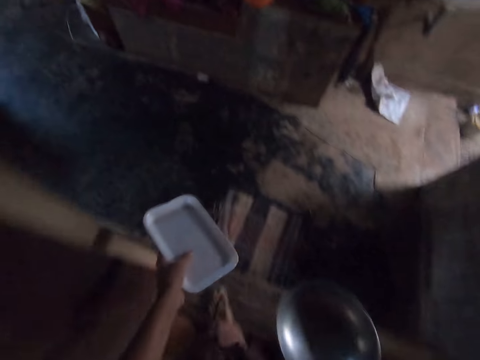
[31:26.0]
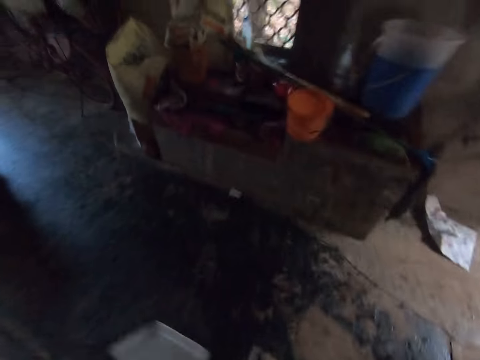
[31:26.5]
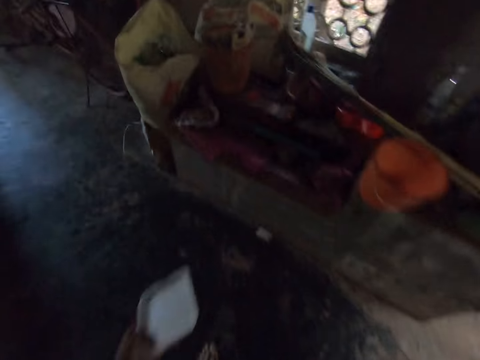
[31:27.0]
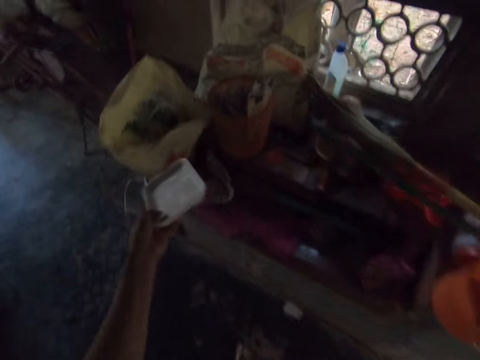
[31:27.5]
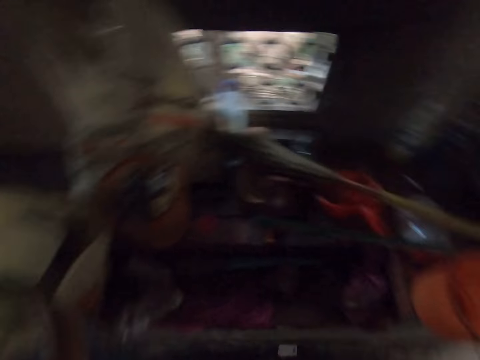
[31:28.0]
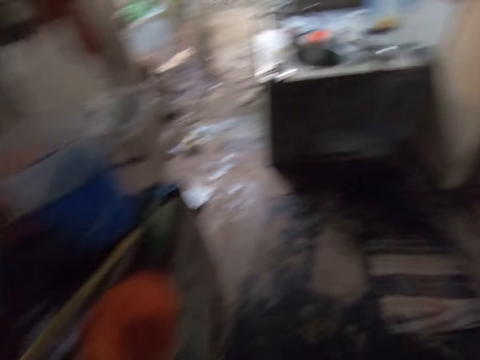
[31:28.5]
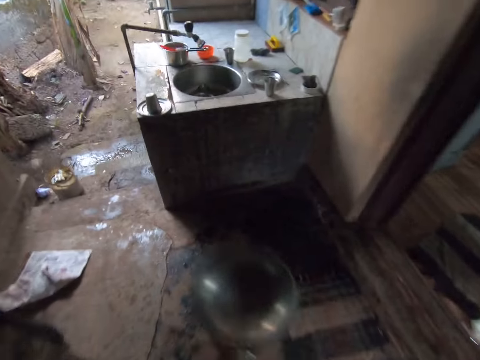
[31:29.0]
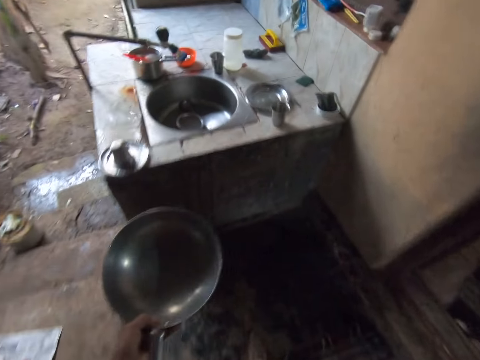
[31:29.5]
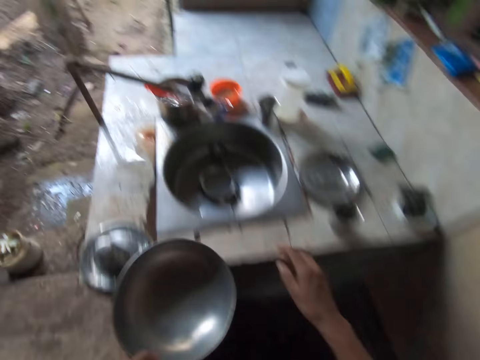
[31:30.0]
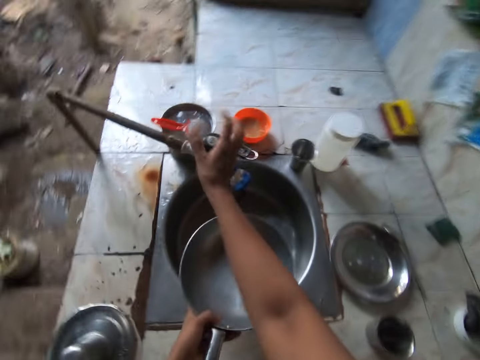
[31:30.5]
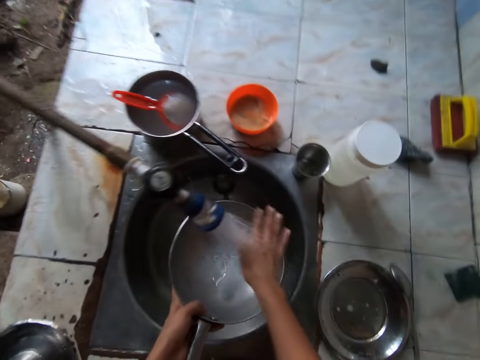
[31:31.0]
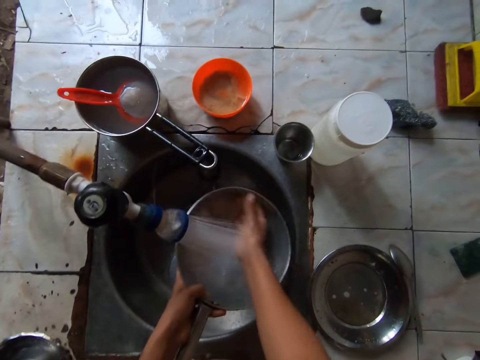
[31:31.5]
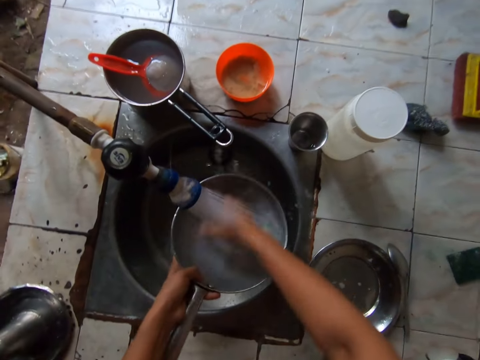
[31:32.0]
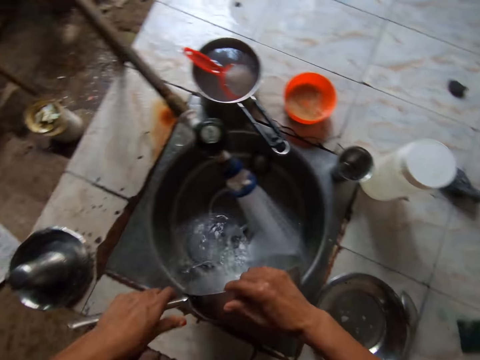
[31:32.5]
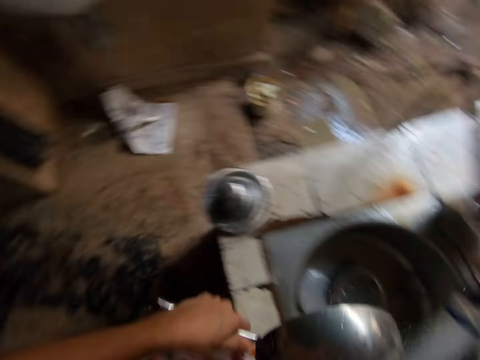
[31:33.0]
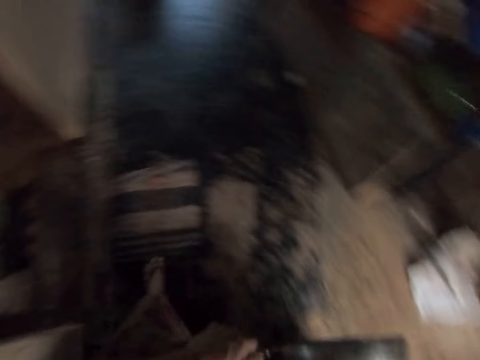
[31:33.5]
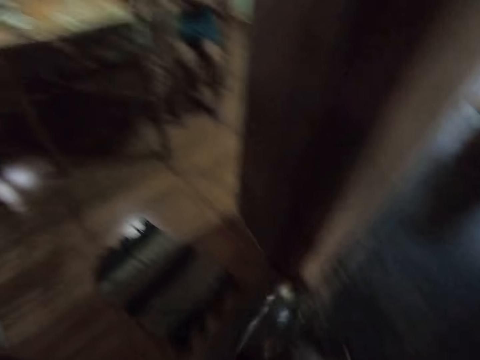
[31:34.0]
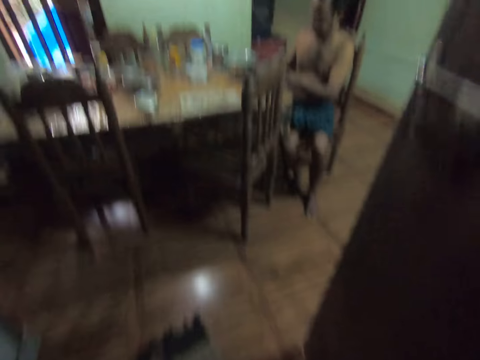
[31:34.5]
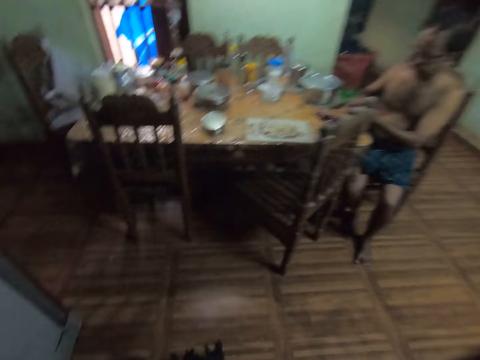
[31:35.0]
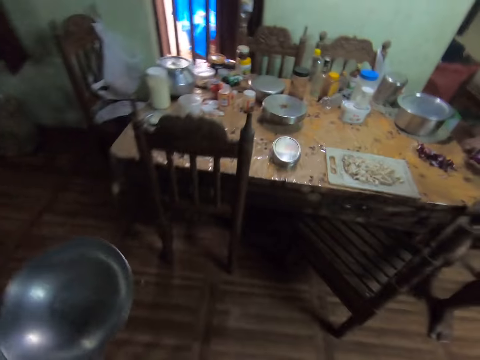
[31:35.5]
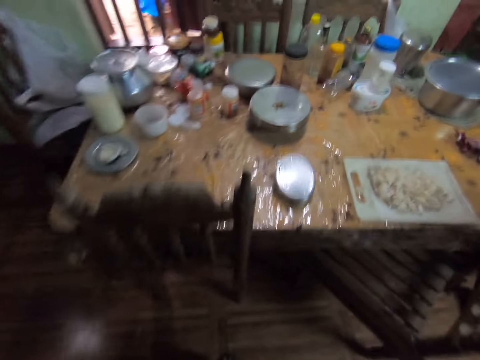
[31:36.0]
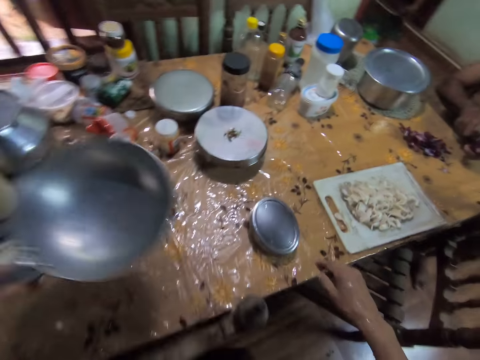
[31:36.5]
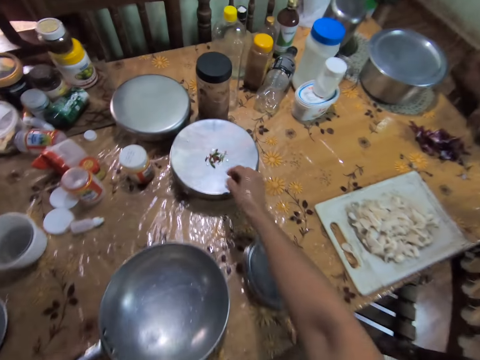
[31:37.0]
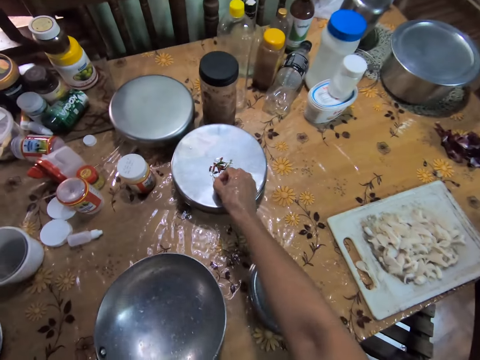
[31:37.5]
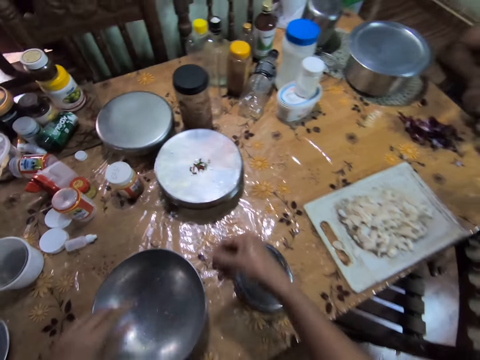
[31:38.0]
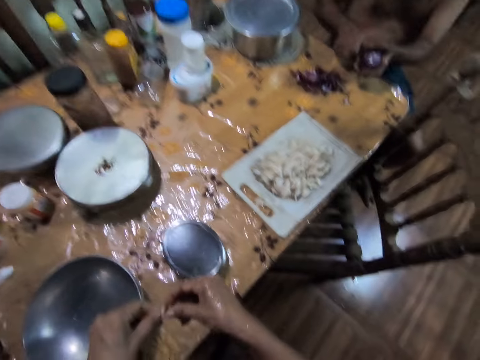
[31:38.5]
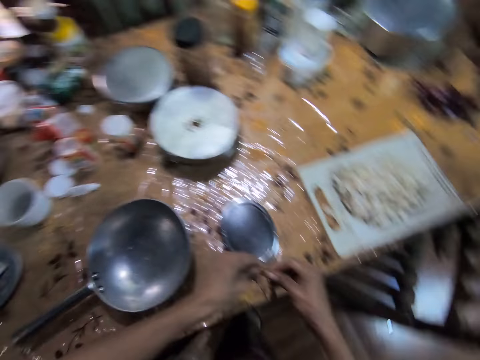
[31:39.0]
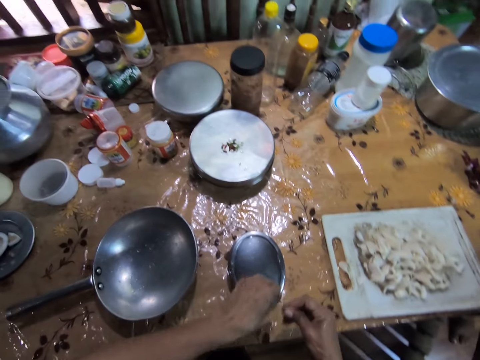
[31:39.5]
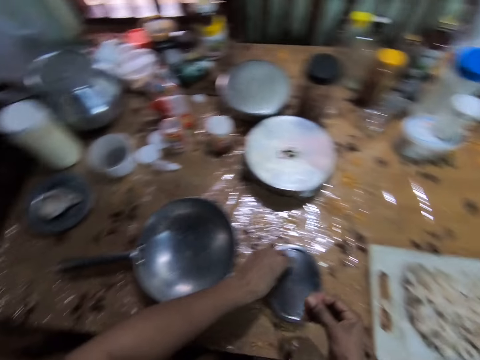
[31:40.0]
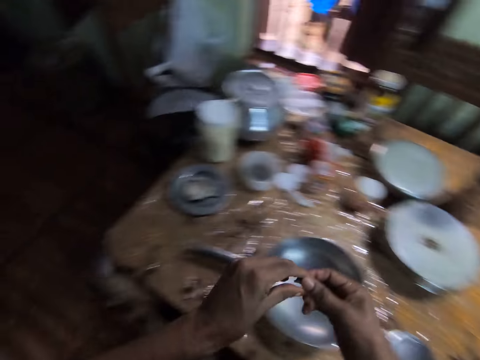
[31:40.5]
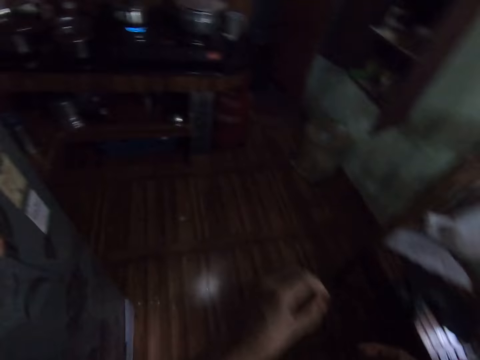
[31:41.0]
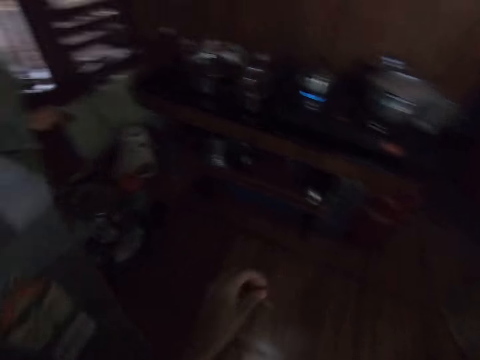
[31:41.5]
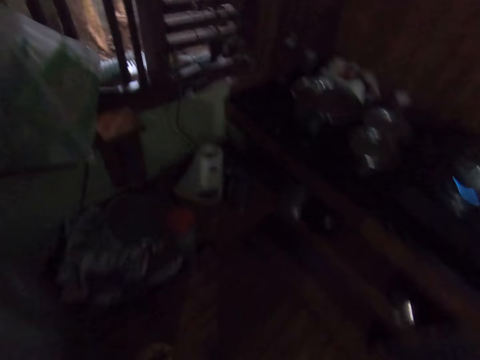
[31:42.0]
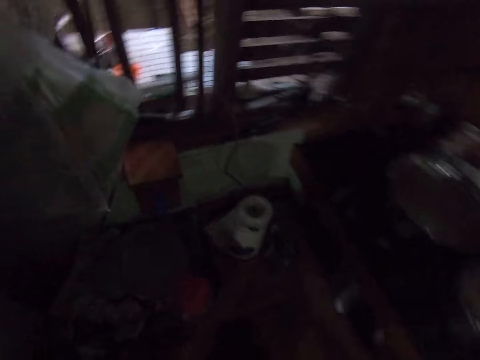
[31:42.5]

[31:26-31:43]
The camera wearer walks through the door. She drops the packet in the bin with her left hand. She passes the pot or pan from her right hand to her left hand. She turns on the tap with her right hand. She washes the plate with the water from the tap and her right hand in the sink. She turns off the tap with her right hand. She walks through the door. She carries the pan to the table. She drops the pot on the table with her left hand. She picks a seed from a plate on the table with her right hand. She breaks the seed with both hands. She drops a piece of the seed on the table with her left hand. She passes the seed from her right hand to her left hand. She goes for the knife.

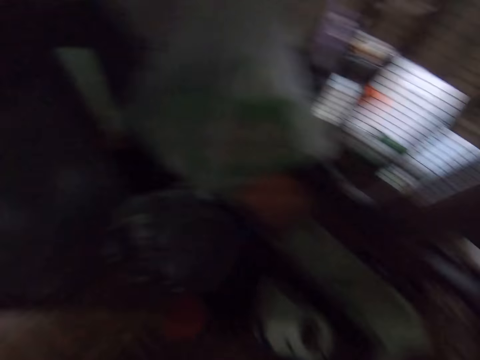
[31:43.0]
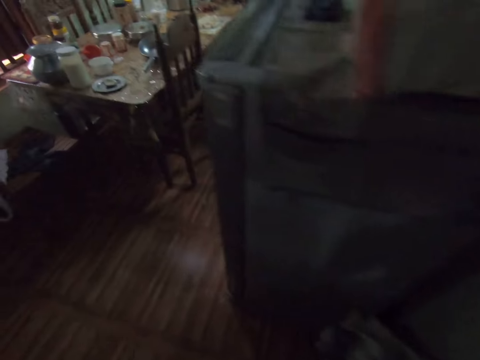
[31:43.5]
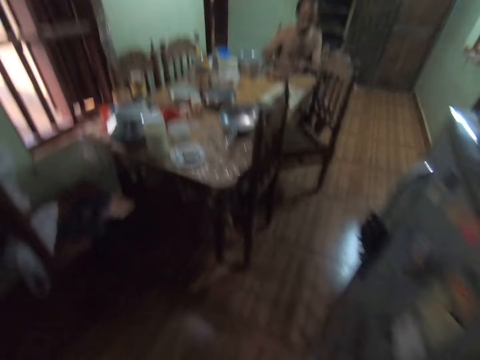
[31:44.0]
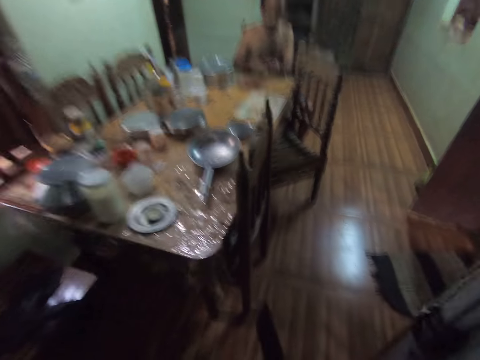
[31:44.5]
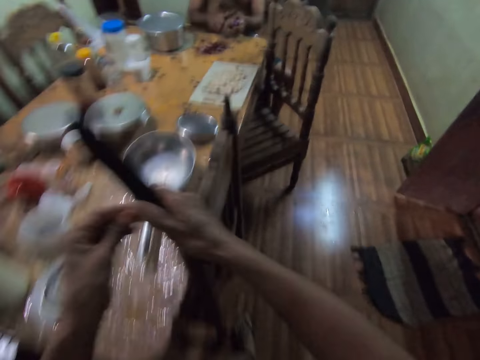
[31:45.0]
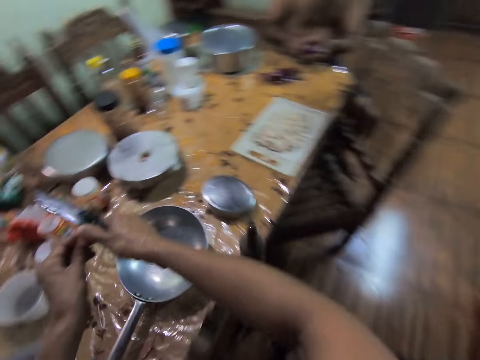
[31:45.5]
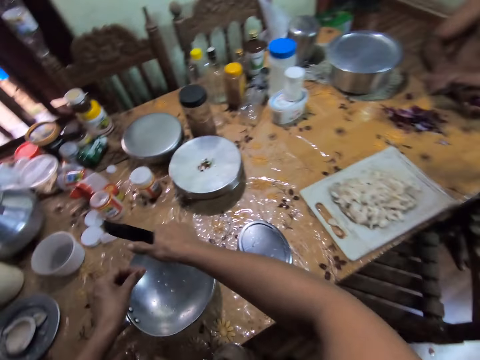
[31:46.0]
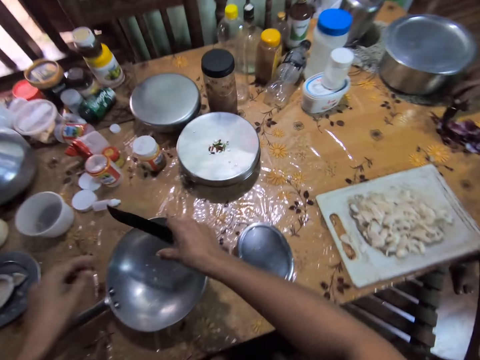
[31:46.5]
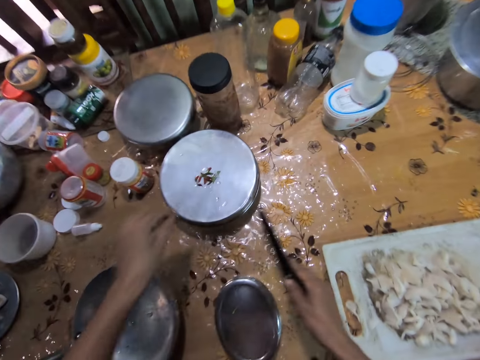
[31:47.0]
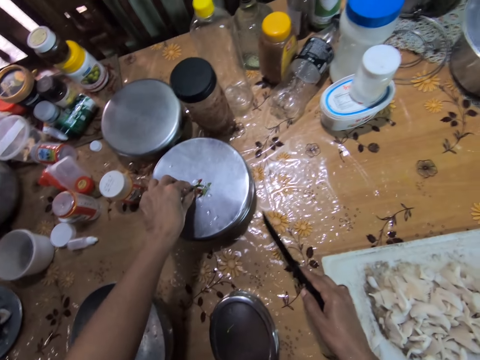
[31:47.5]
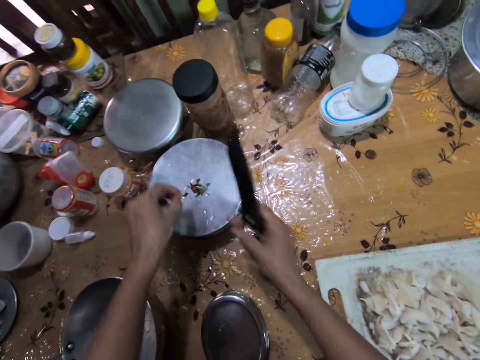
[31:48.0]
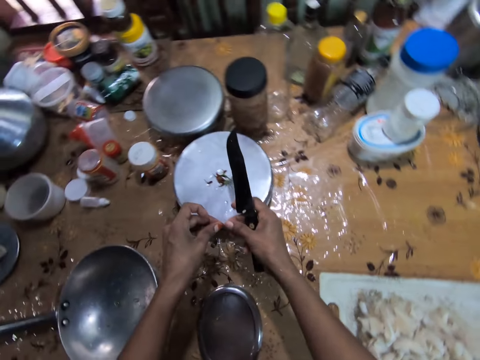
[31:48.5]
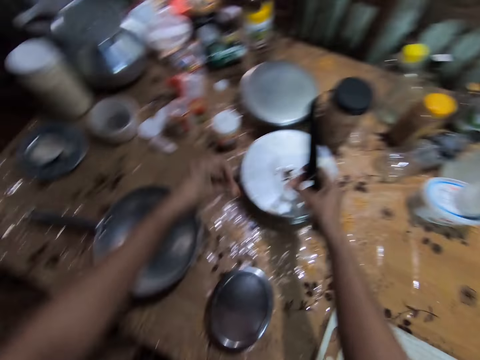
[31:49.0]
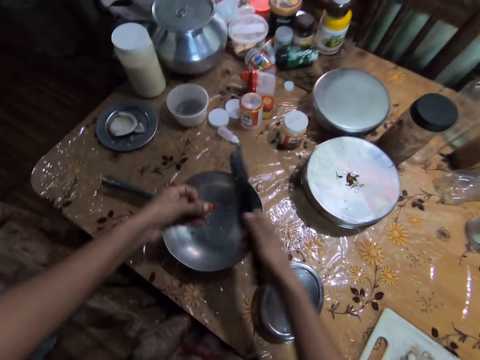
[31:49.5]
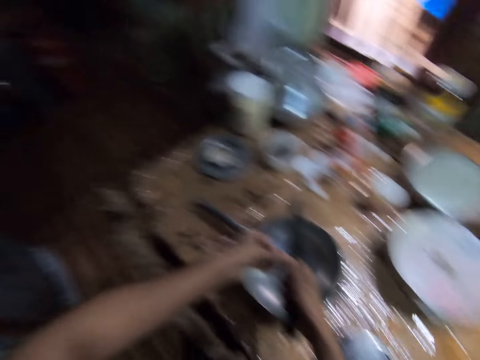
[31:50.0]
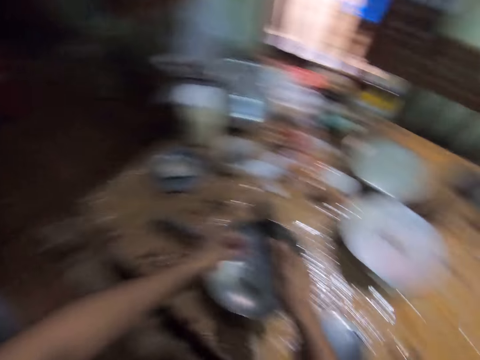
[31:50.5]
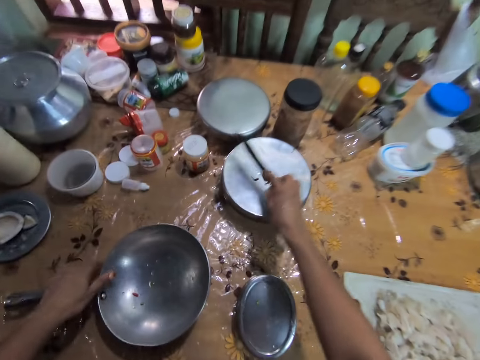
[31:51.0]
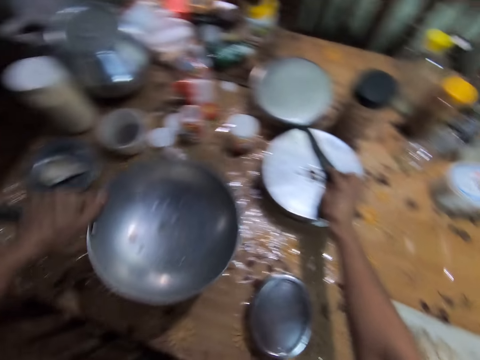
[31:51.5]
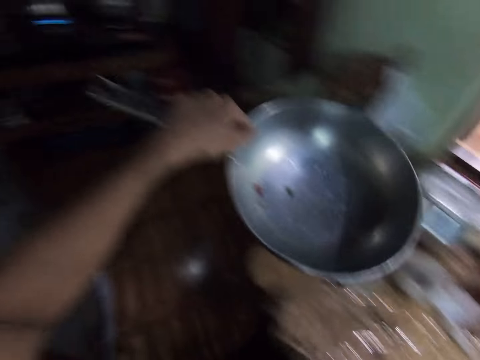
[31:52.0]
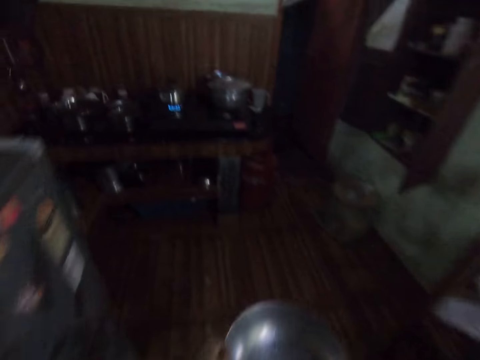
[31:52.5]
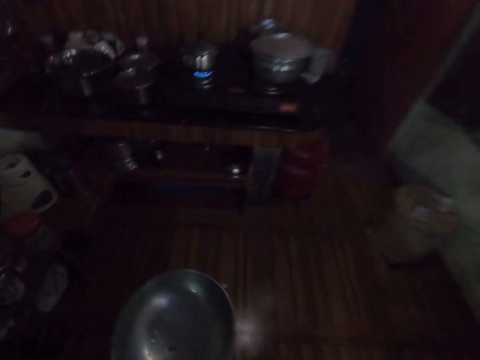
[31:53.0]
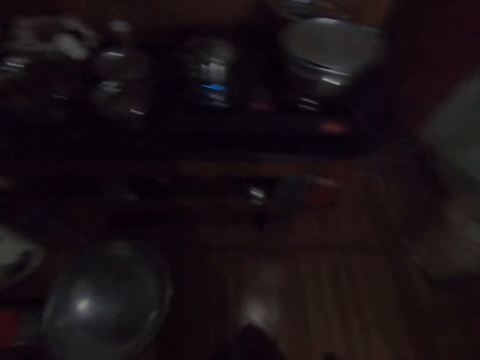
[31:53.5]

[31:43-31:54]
The camera wearer picks a knife from a rack with her right hand. She cuts the garlic in her left hand with the knife in her right hand. She drops the garlic in the frying pan on the dining table with her right hand. The man drops a knife on the dining table with his right hand. The camera wearer picks a garlic from the stainless bowl on the dining table with her left hand. She peels the garlic in her left hand with her right hand. She drops the garlic skin on the stainless bowl on the dining table. She cuts the garlic in her left hand with the knife in her right hand. She drops the garlic in the frying pan on the dining table with her right hand. She drops the knife on the stainless bowl on the dining table with her right hand. She carries the frying pan from the dining table with her left hand. She picks the frying pan. She walks to the kitchen from the dining room.
